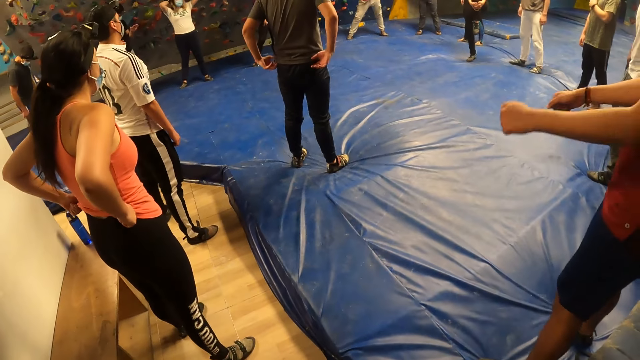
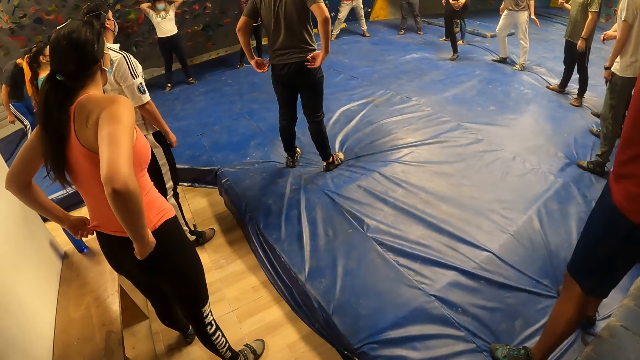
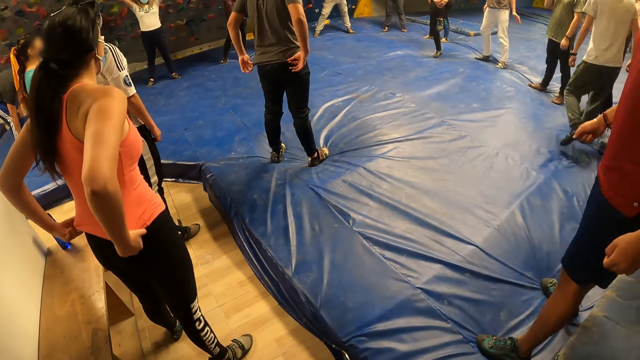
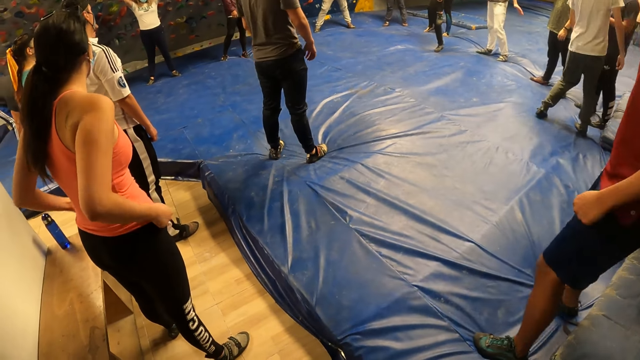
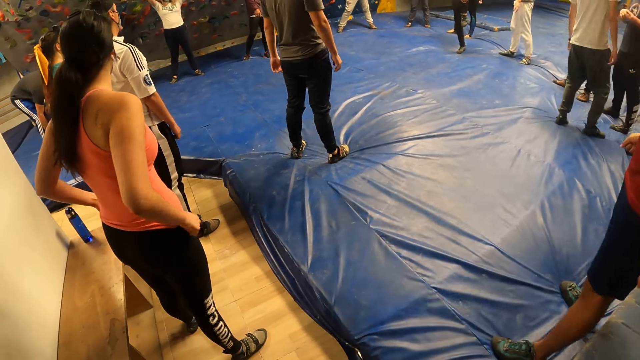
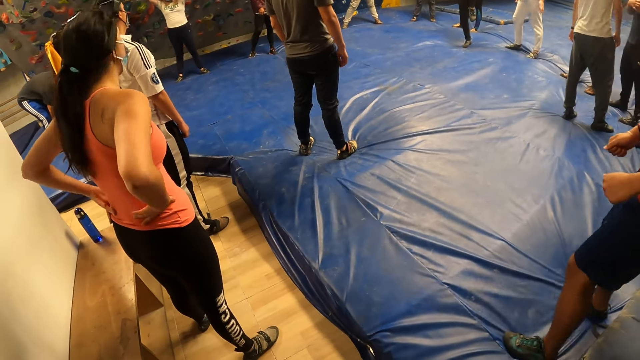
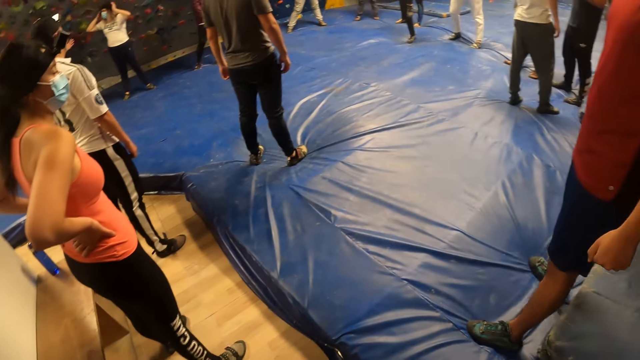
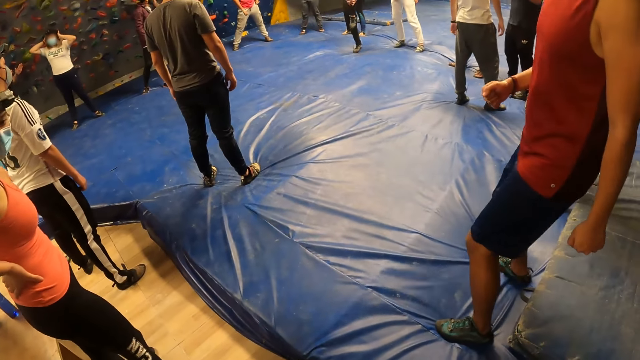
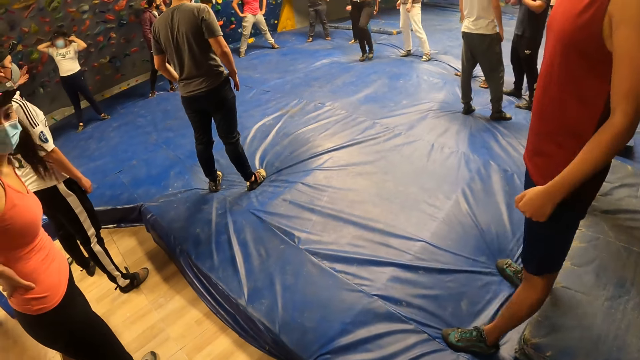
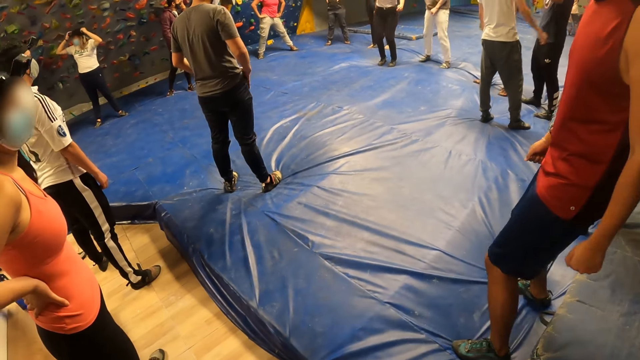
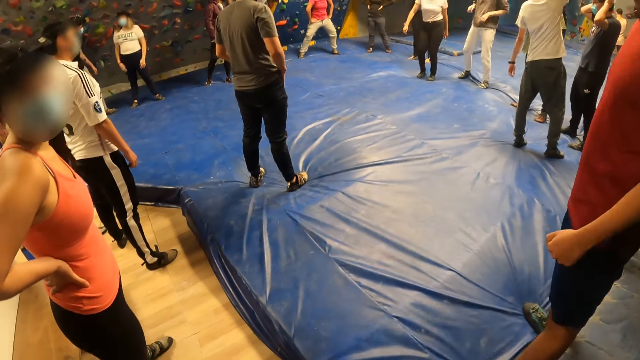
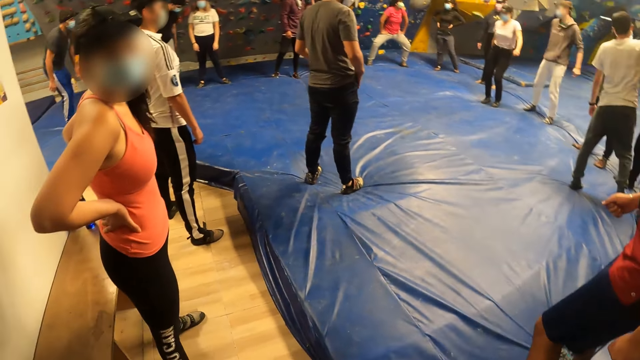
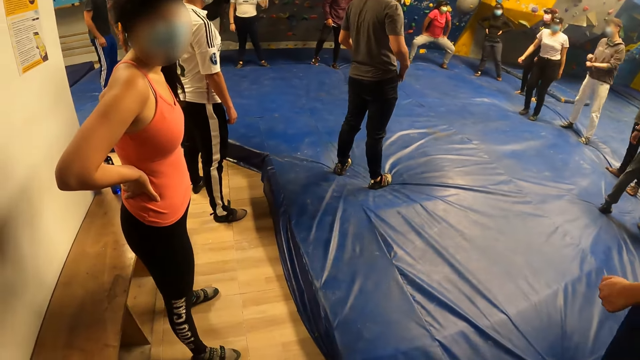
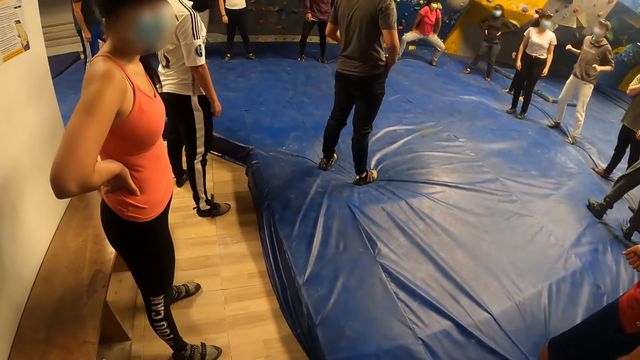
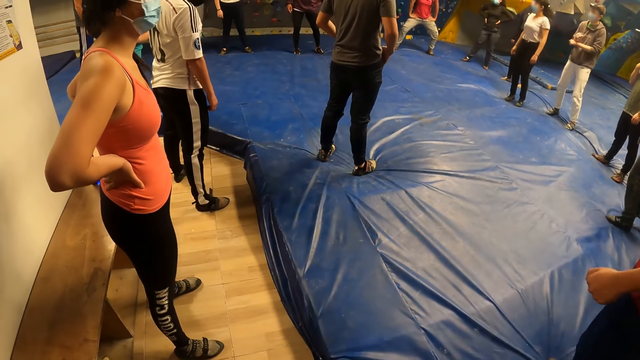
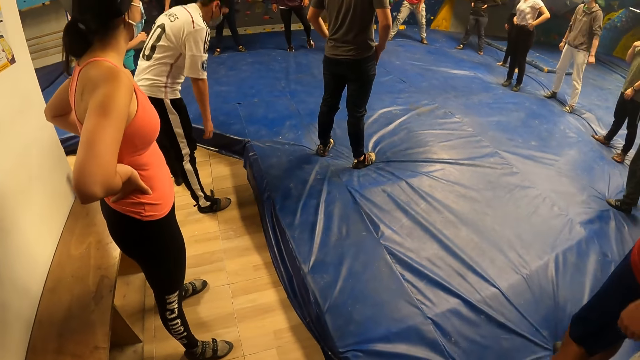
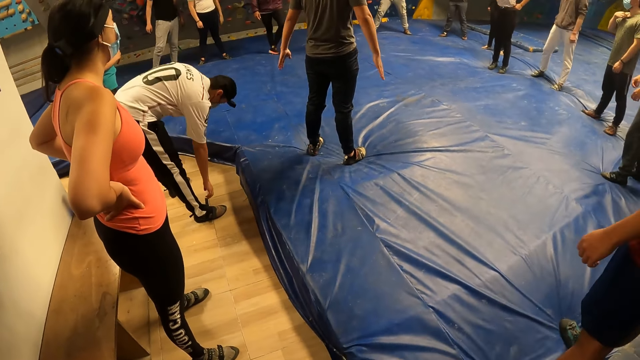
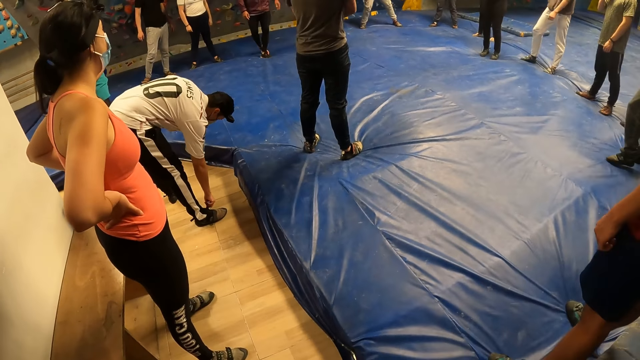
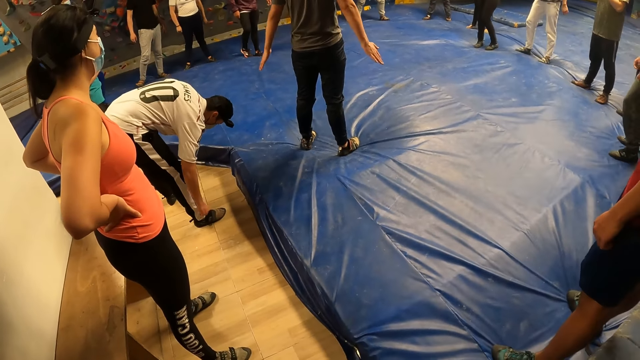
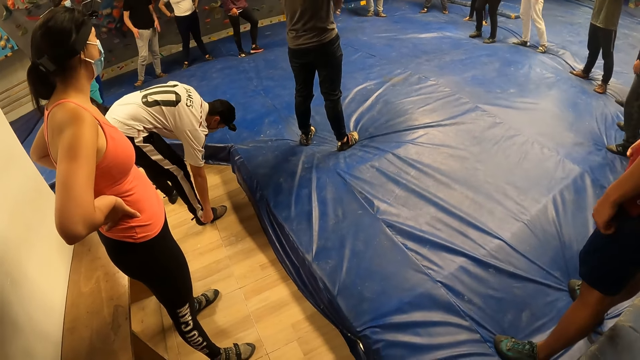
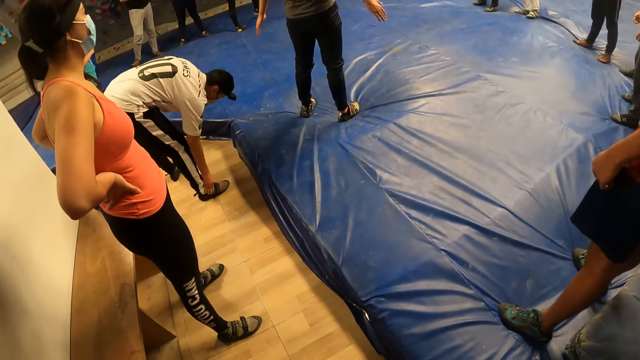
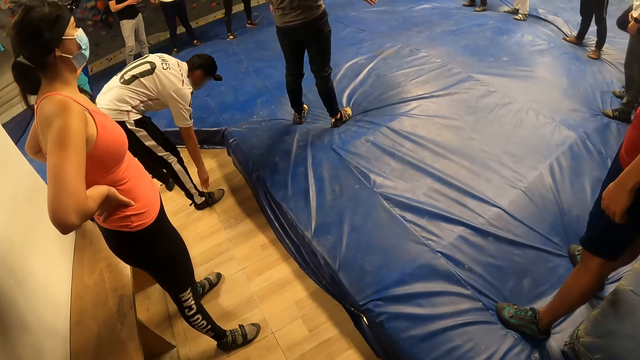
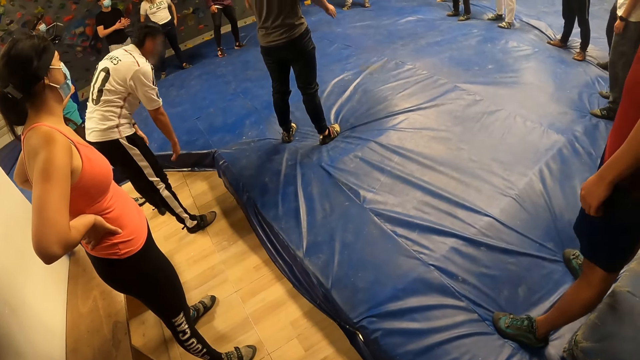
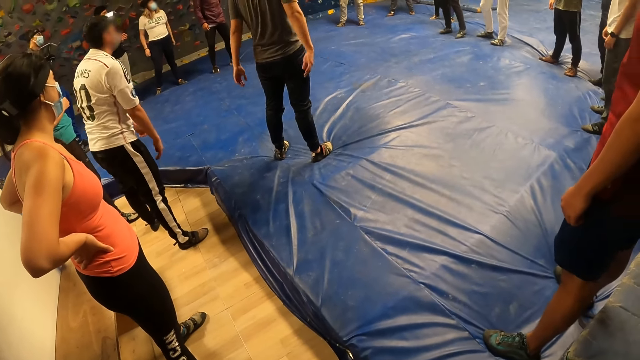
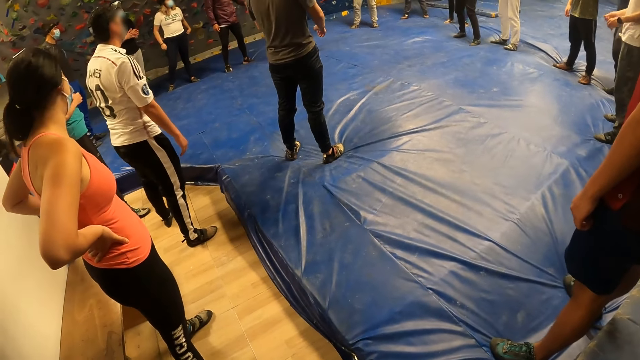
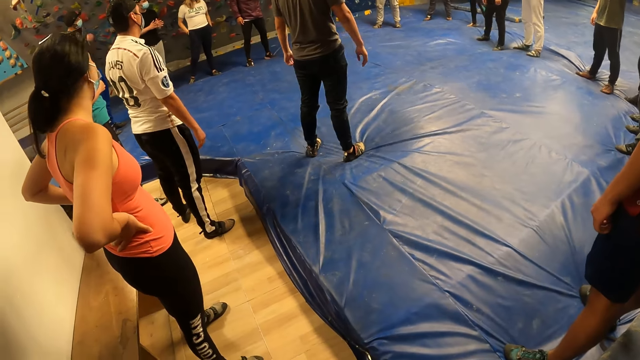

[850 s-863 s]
The camera wearer looks at the colleagues. A man adjusts his clothes. Another man stretches his legs. A woman adjusts her hair. Another woman looks at the camera wearer. A third man touches his shoe. The first man claps his hands. The third man raises upright.

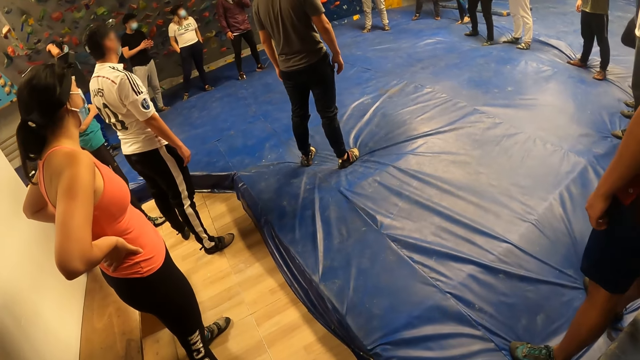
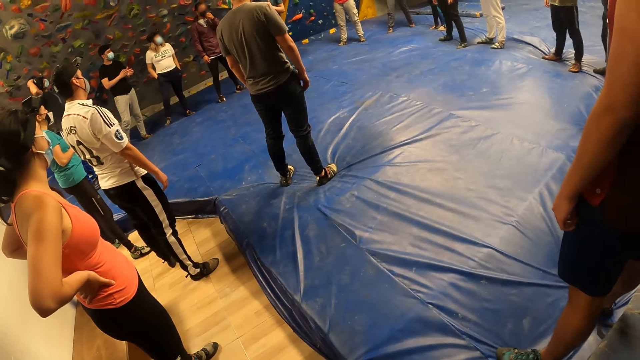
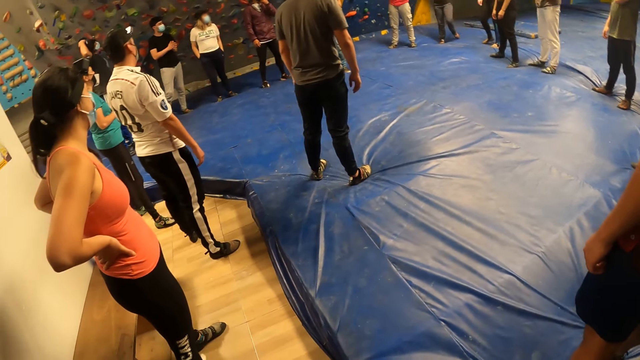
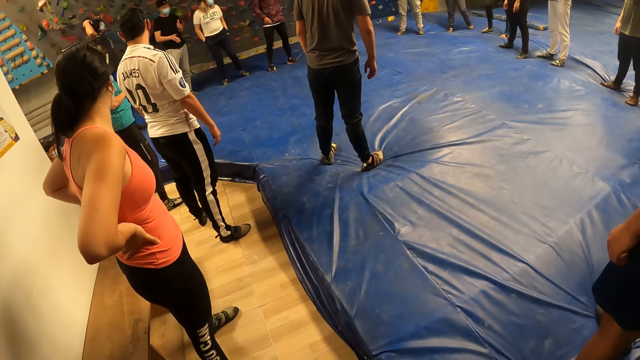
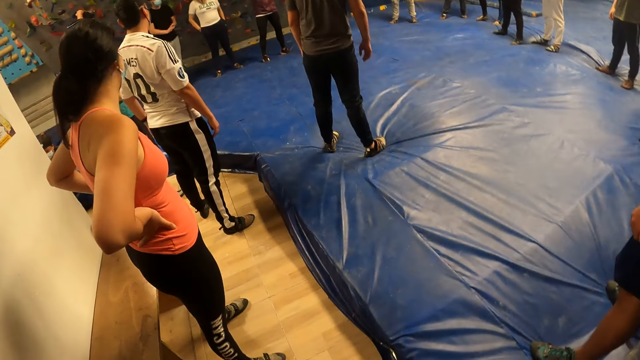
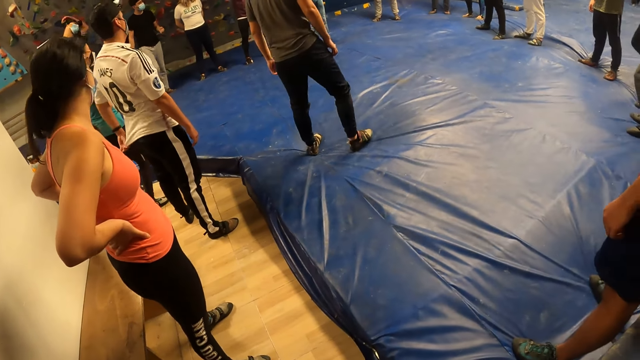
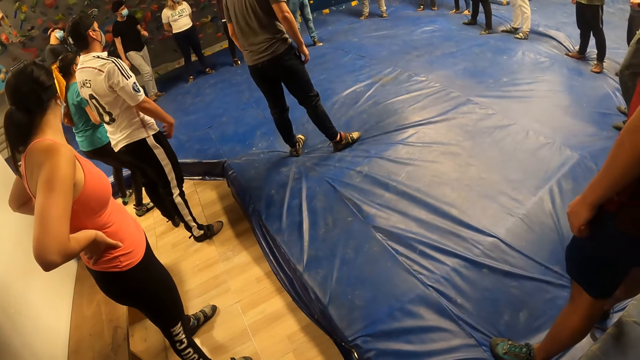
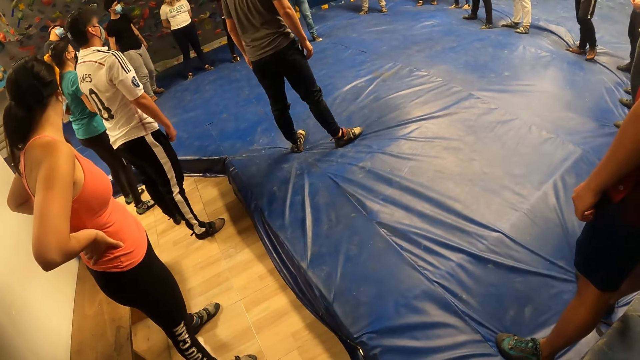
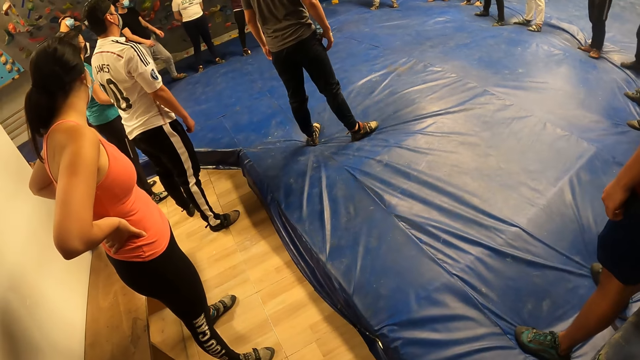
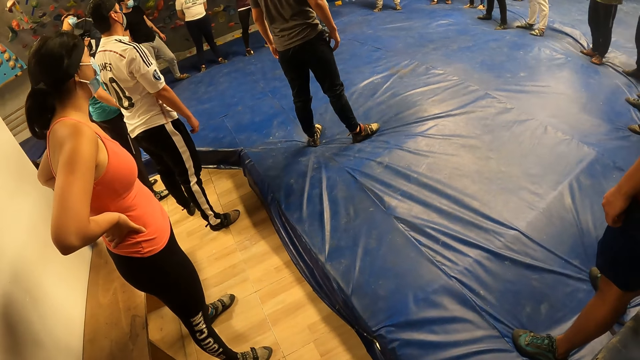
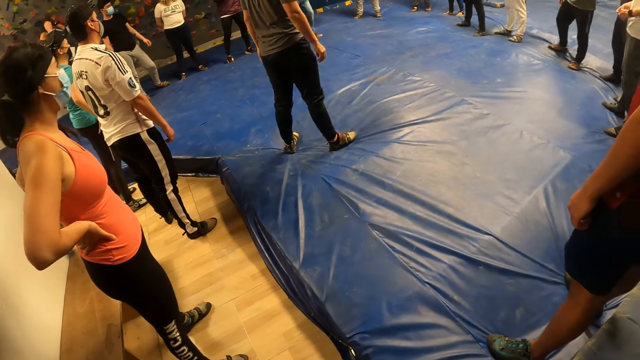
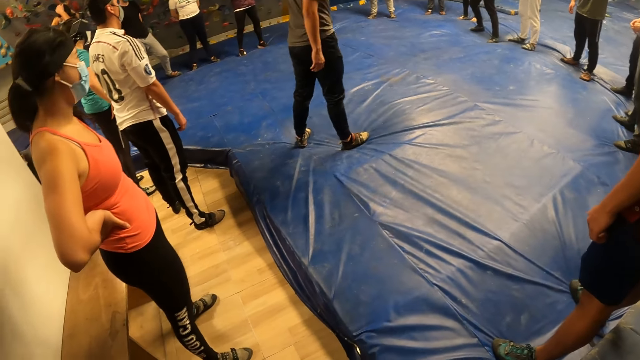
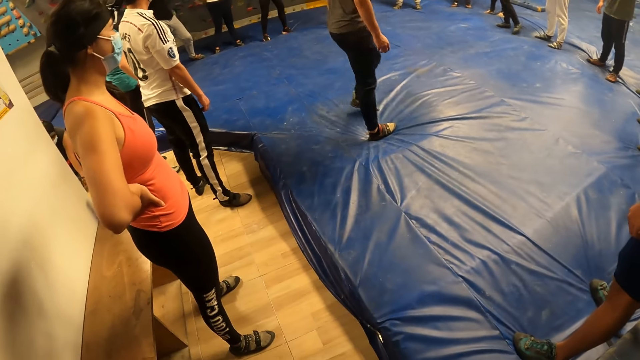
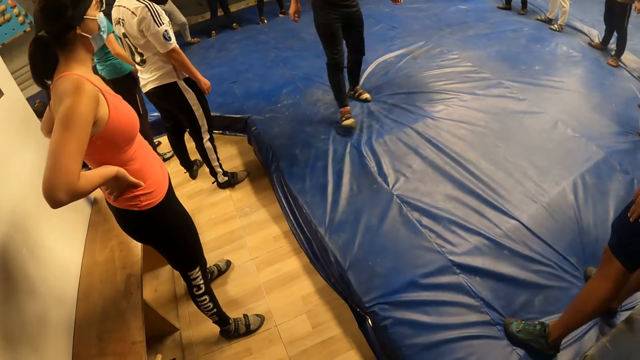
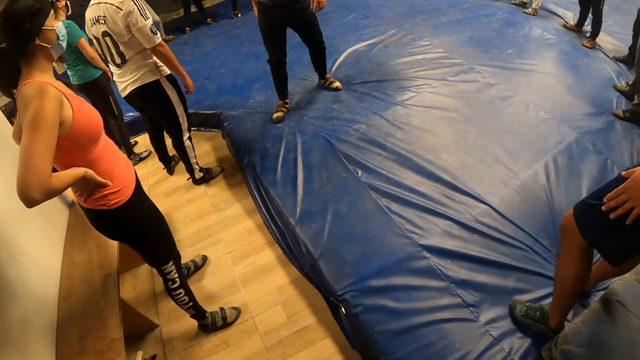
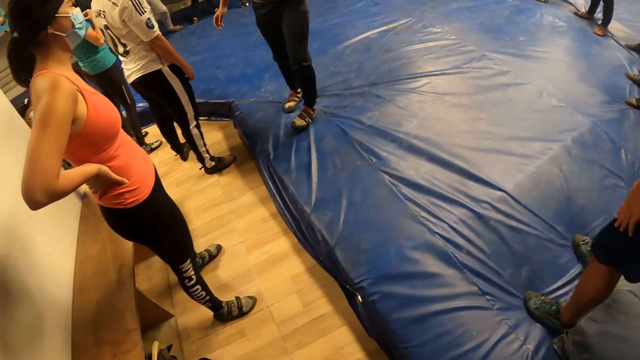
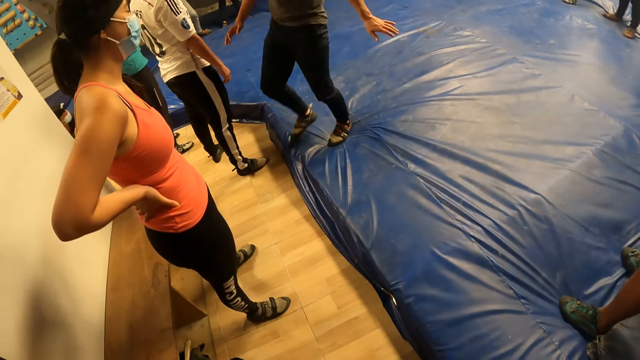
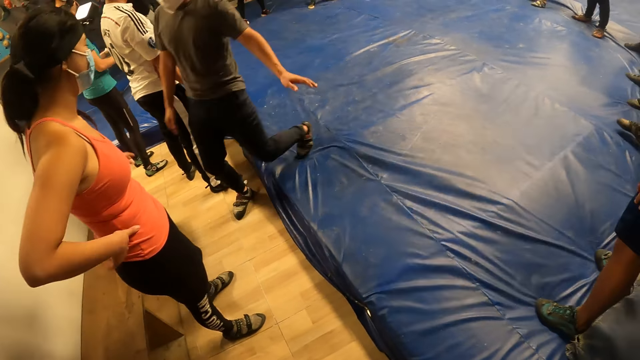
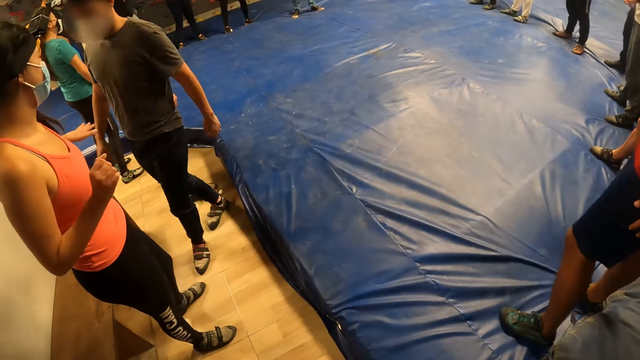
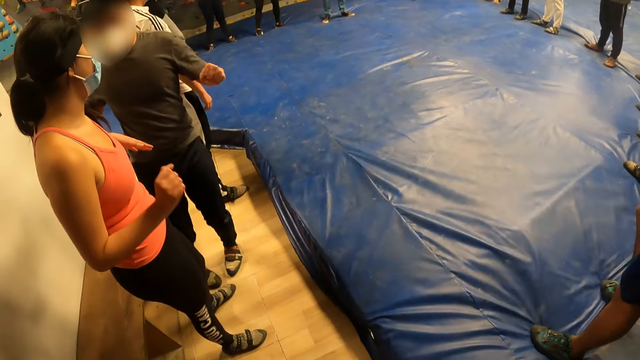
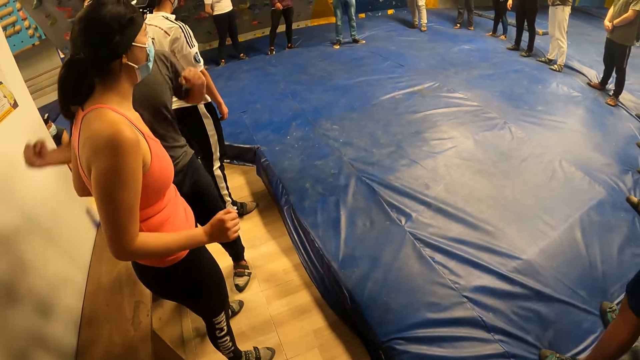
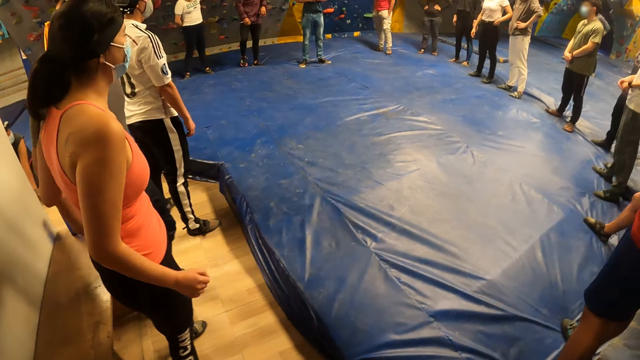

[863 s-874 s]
The camera wearer looks at the colleagues. A man walks towards the wall. A woman moves her hands.
